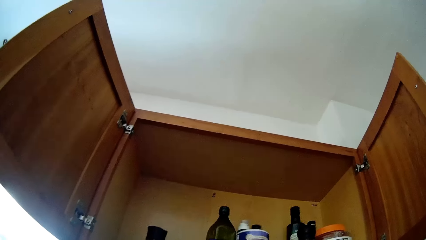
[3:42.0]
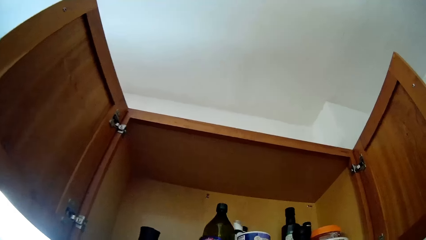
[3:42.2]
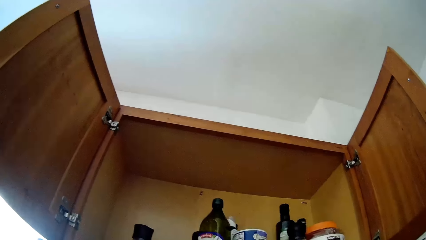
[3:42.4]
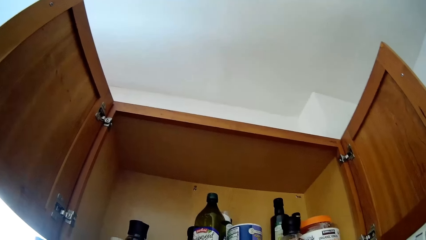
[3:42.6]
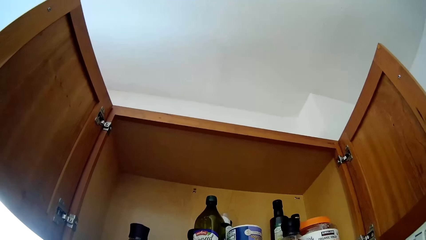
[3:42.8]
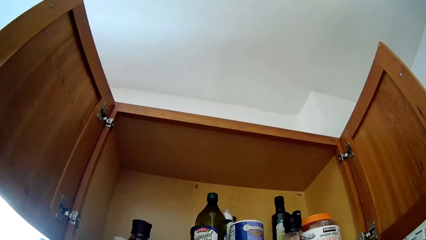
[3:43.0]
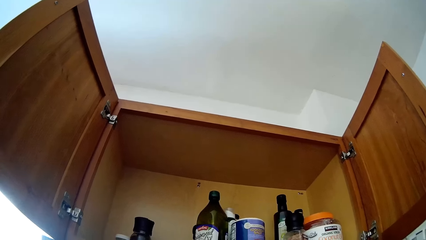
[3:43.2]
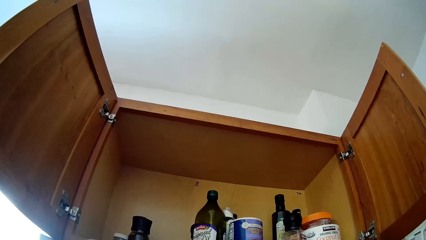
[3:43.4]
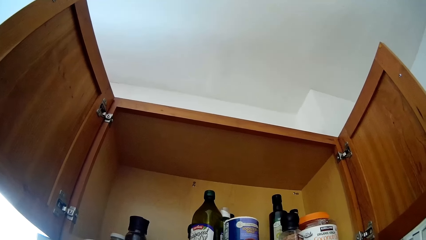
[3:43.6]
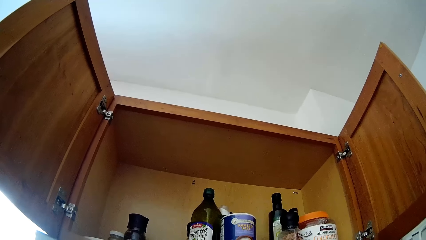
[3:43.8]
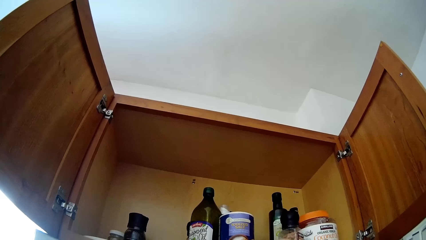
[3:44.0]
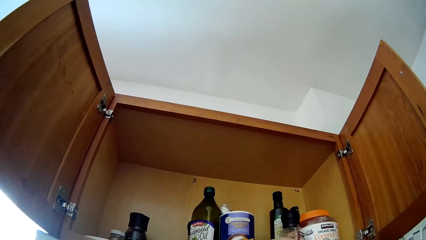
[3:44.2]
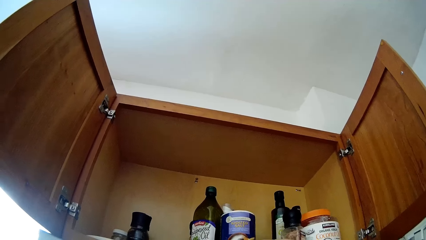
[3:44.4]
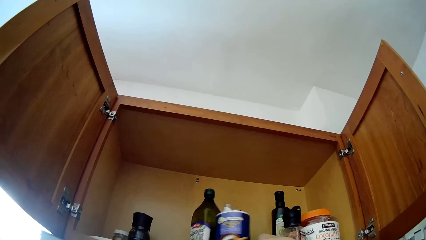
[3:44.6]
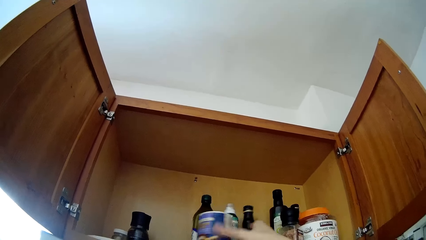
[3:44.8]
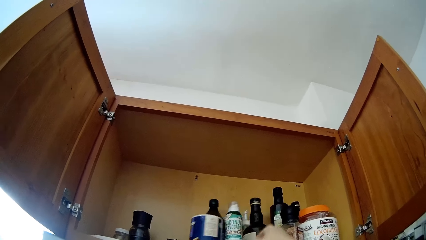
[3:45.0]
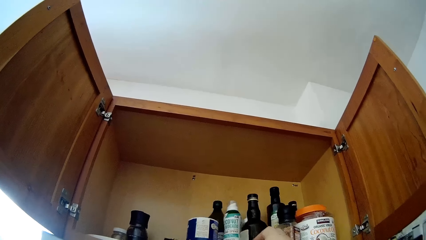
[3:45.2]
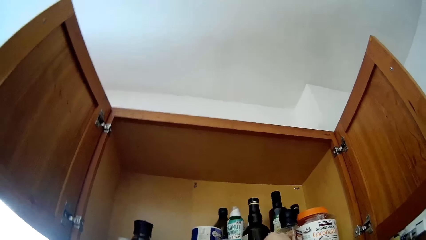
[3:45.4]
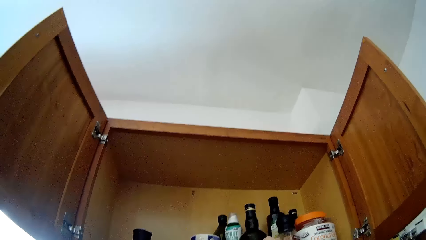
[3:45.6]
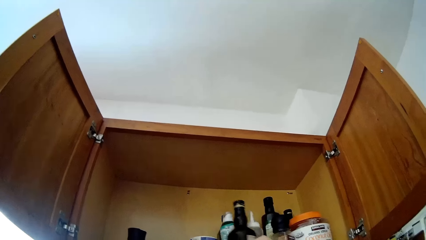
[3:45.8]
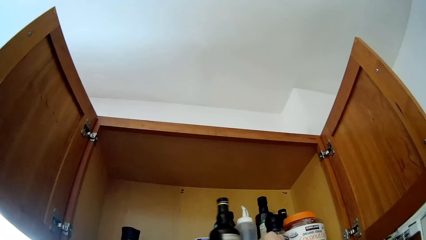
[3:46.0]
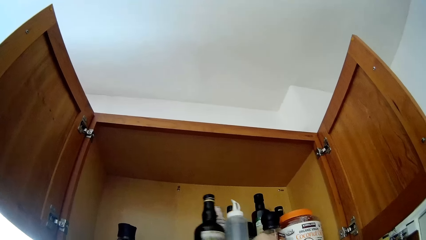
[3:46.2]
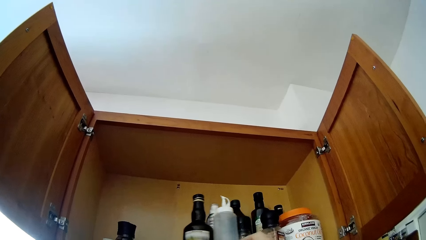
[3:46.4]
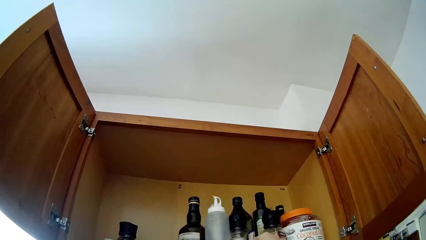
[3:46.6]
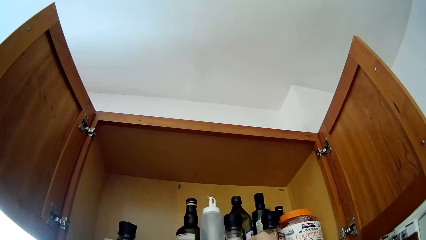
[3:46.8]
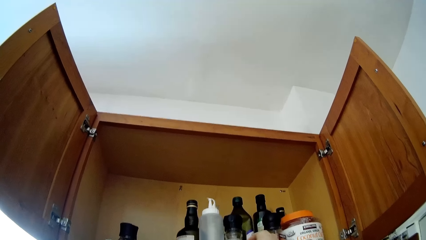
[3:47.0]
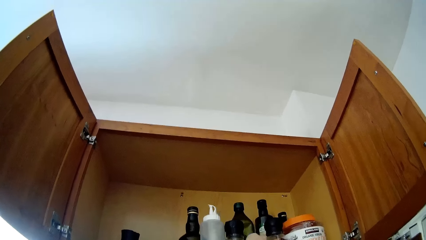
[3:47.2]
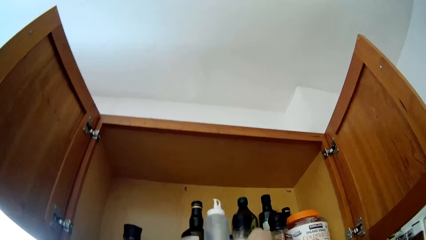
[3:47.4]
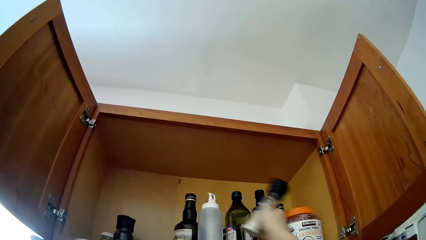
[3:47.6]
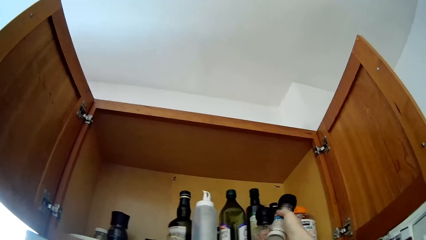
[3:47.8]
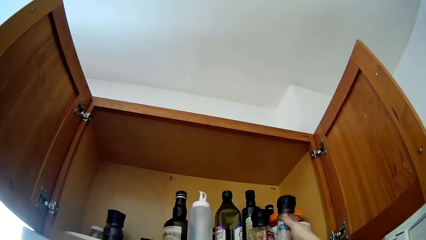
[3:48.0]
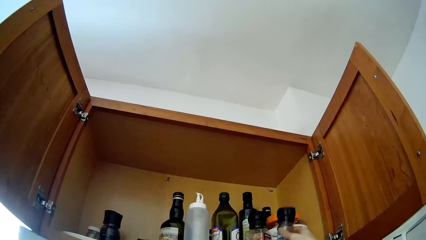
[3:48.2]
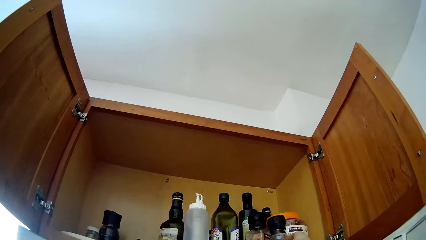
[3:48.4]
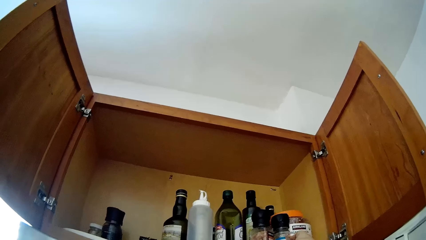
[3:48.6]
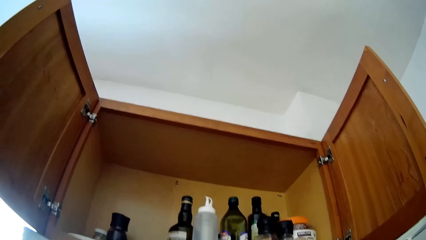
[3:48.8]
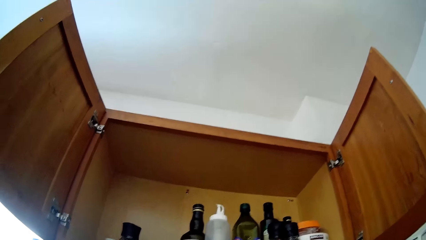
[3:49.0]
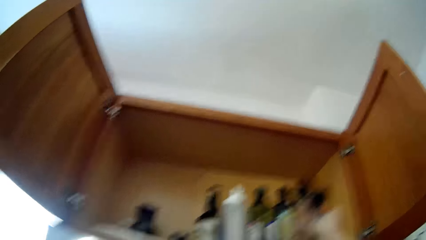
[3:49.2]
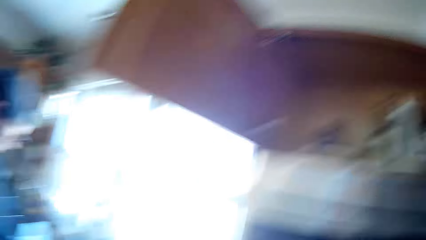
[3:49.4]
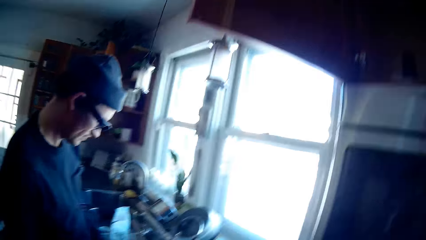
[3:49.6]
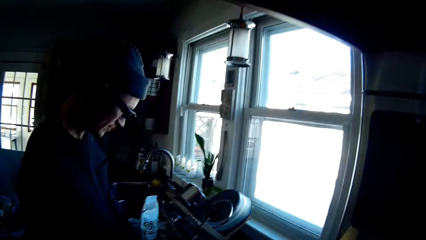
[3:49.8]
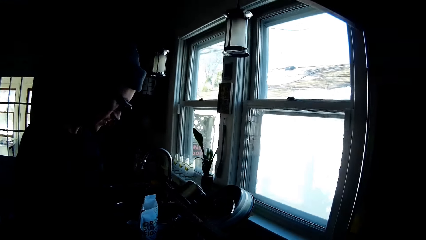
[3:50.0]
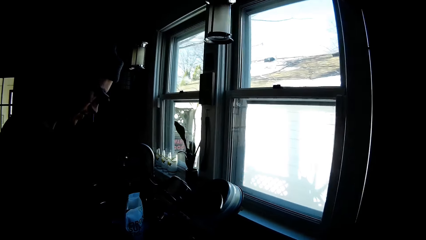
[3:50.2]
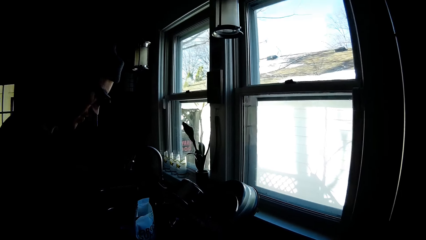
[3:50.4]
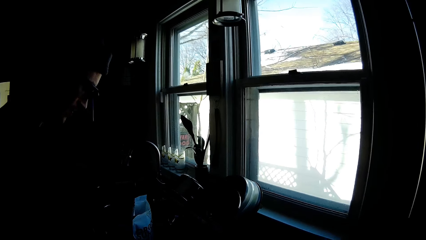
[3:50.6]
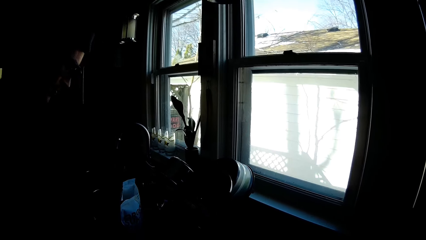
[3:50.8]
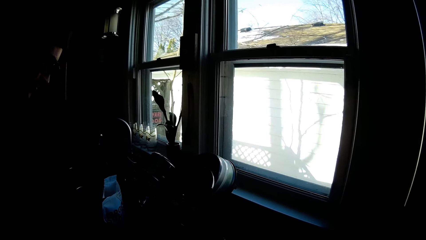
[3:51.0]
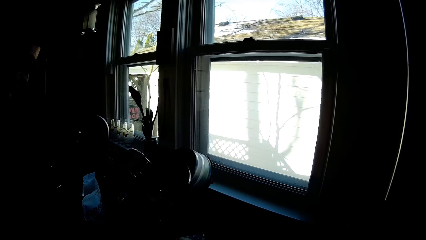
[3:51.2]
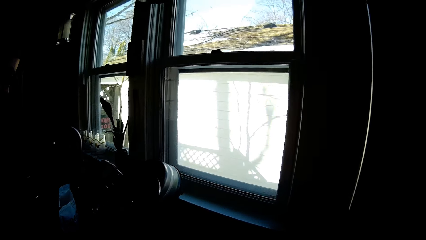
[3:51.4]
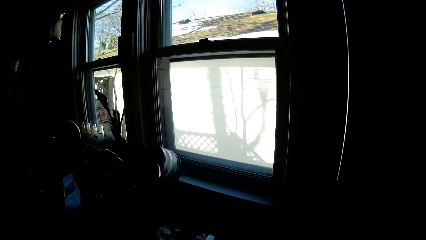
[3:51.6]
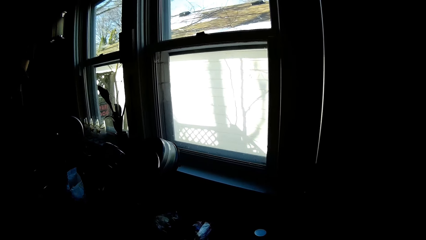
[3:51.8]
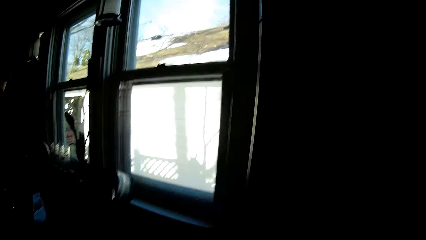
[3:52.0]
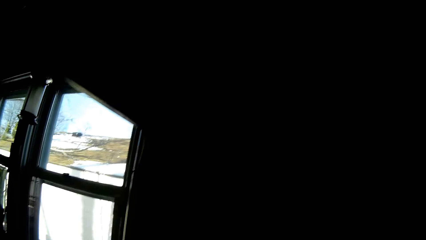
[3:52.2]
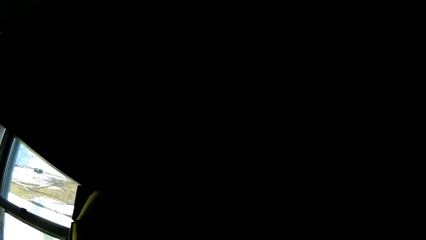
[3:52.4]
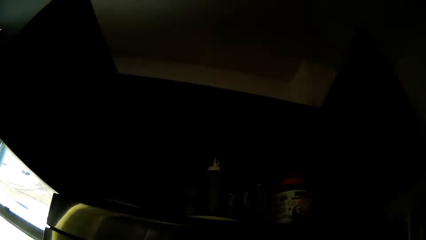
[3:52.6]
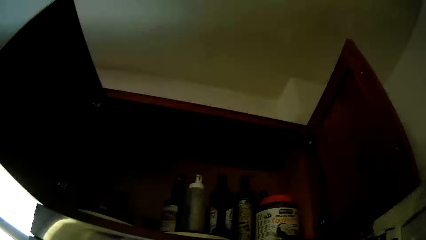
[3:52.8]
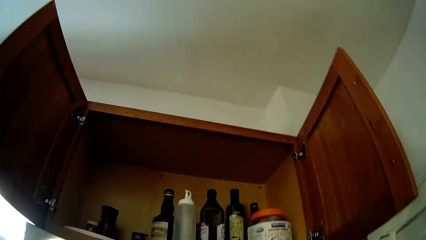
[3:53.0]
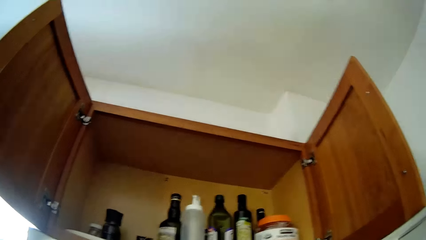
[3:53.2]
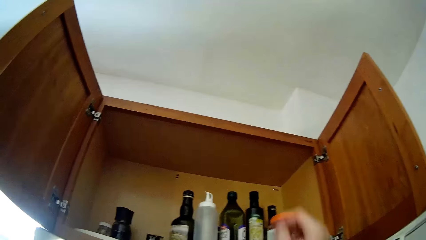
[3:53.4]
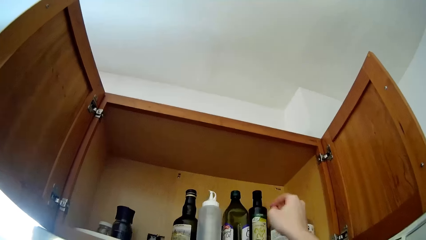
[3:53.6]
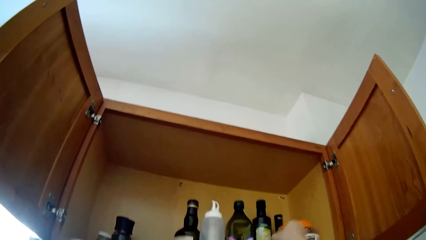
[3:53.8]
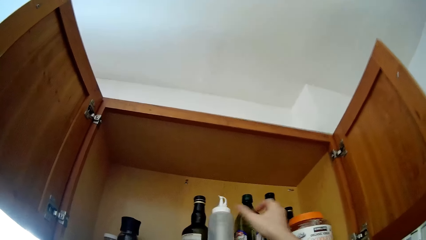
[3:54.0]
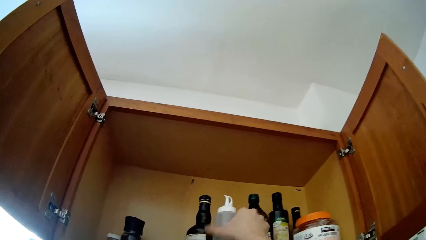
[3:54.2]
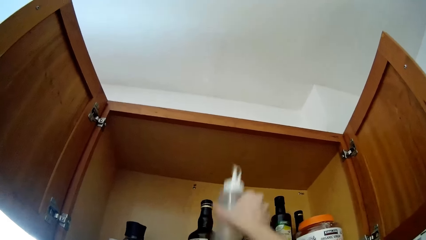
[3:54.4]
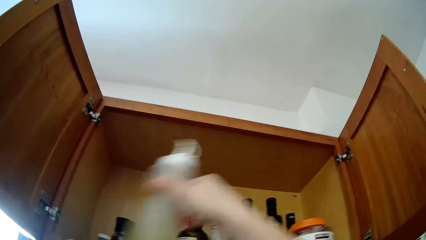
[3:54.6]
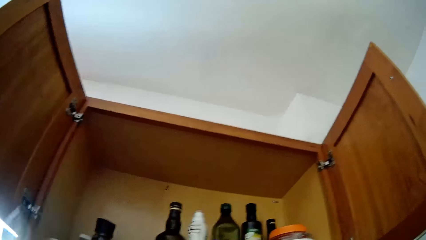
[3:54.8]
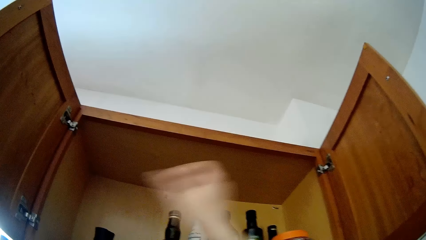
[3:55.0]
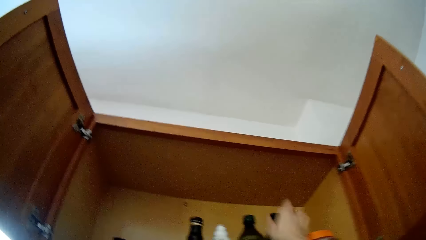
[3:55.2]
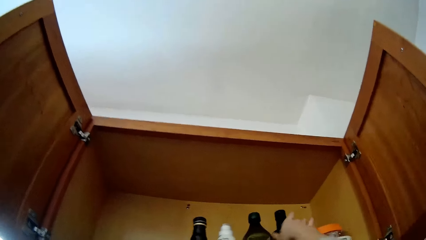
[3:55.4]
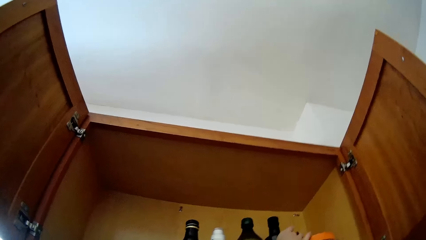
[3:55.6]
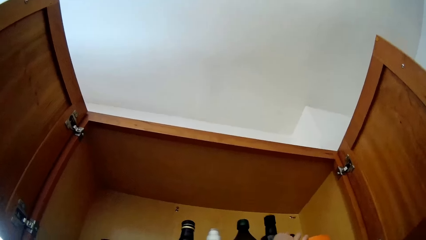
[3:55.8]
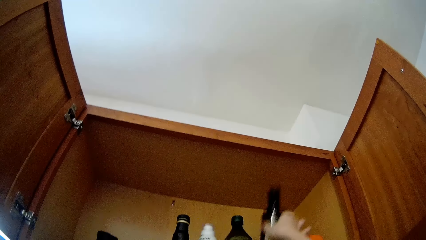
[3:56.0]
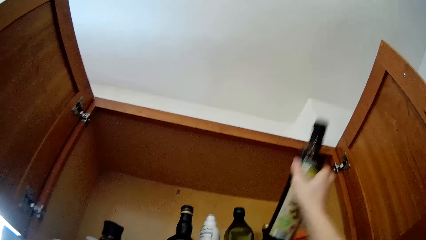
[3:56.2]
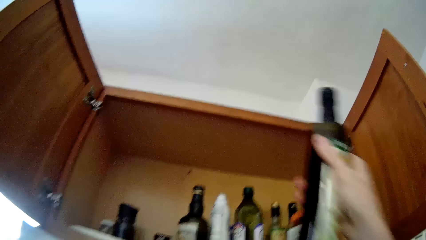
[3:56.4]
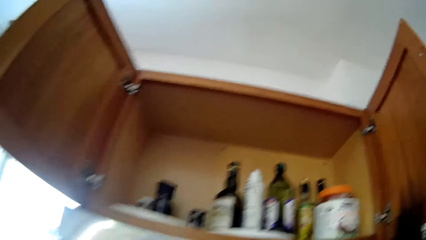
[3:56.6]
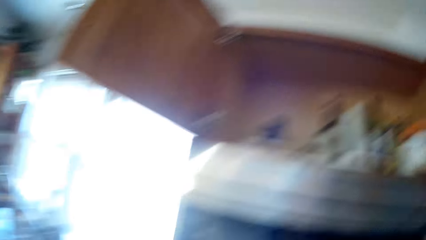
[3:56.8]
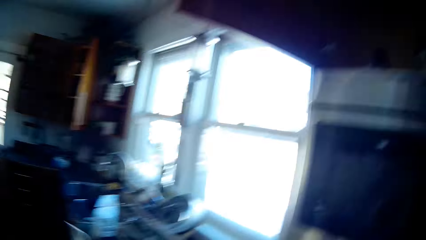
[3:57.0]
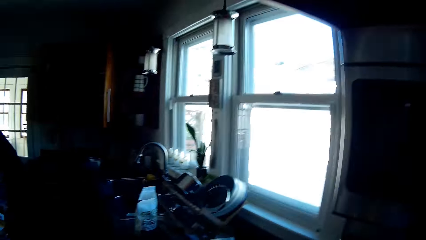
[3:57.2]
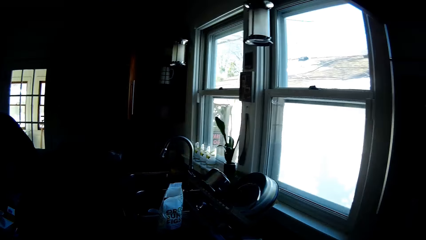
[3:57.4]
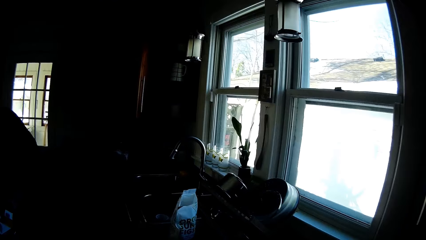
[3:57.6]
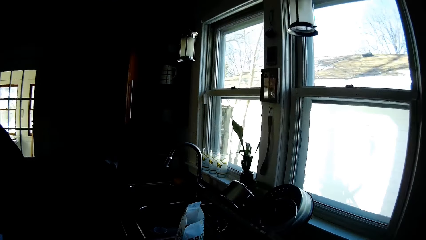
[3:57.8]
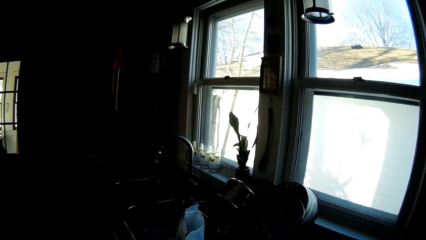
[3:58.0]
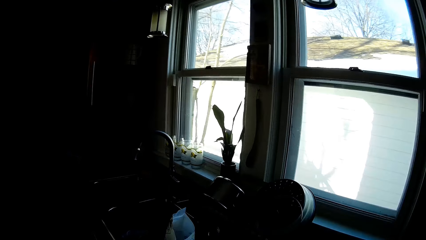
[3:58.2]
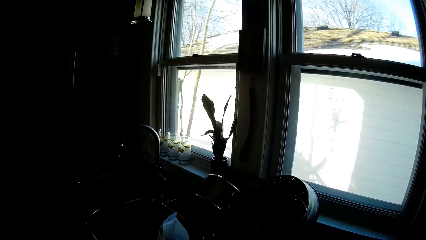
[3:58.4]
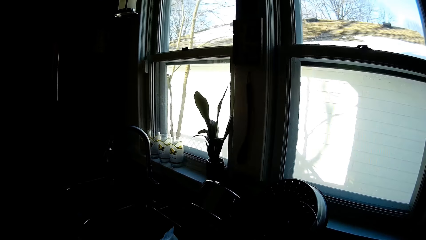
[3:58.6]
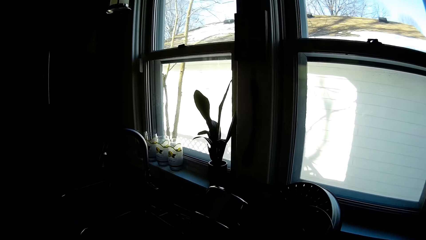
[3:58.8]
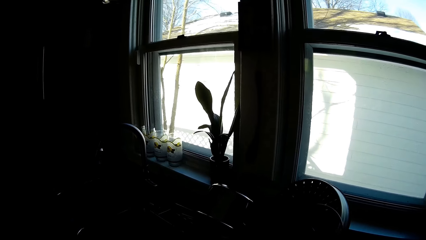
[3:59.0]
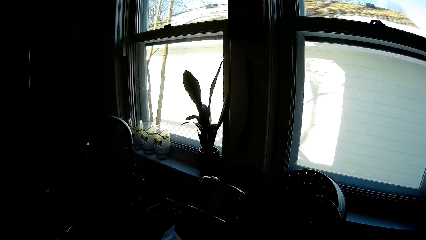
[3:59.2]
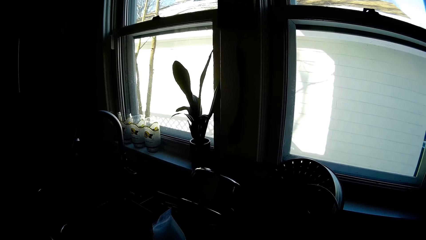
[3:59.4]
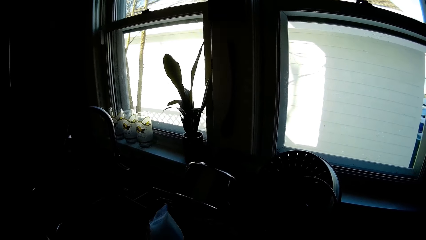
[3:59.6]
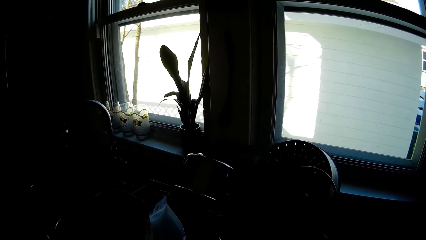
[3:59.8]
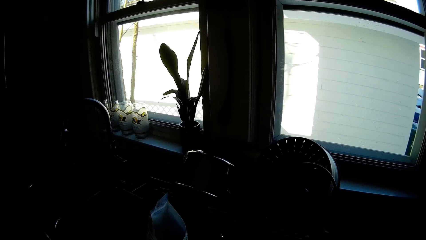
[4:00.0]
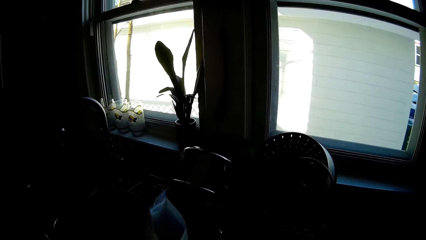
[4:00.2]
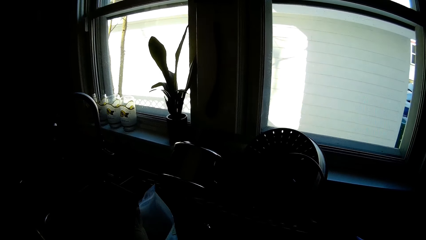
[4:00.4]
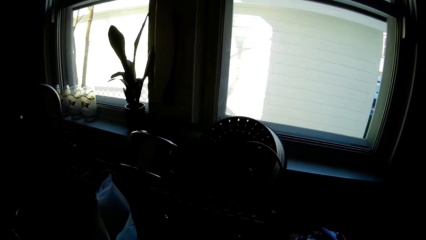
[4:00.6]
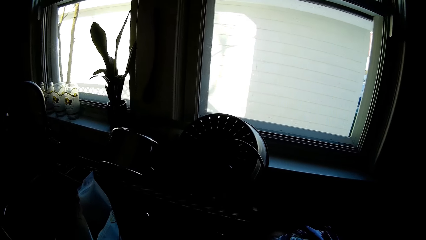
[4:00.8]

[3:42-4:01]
The camera wearer turns a tray in the cabinet with her right hand. She confirms another can in the cabinet. She picks a bottle of spice from the tray in the cabinet with her right hand. She looks at a person. She looks inside the cabinet. She picks a bottle from the tray in the cabinet with her right hand. She picks a bottle of wine from the tray in the cabinet with her right hand. She moves to the kitchen window.
